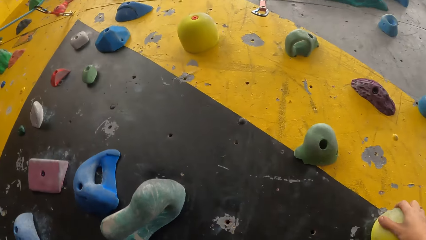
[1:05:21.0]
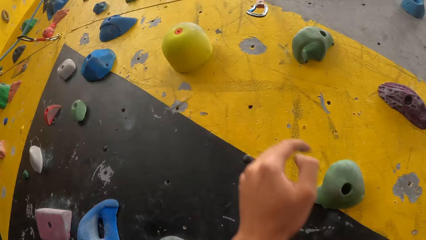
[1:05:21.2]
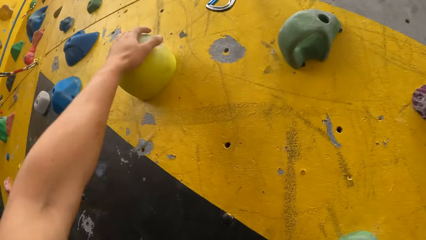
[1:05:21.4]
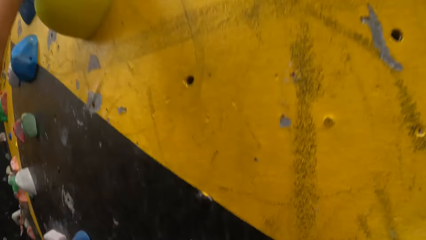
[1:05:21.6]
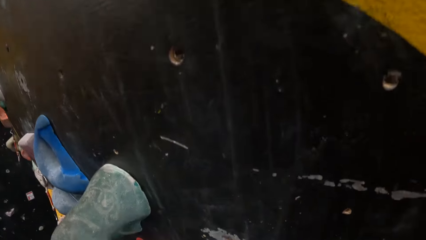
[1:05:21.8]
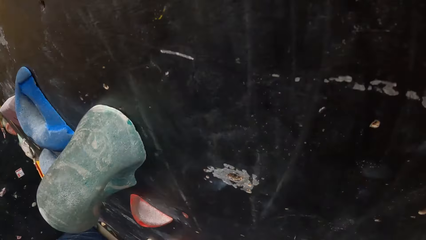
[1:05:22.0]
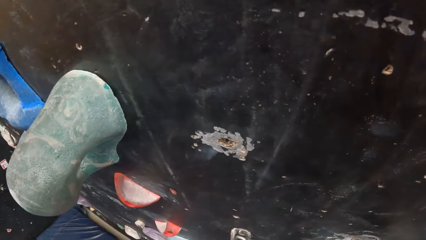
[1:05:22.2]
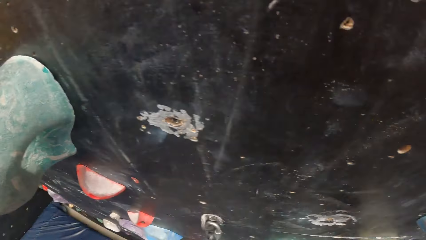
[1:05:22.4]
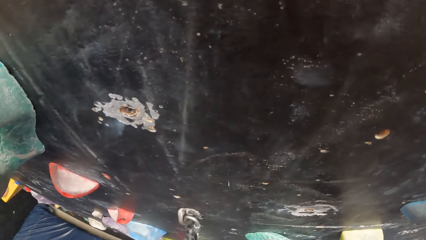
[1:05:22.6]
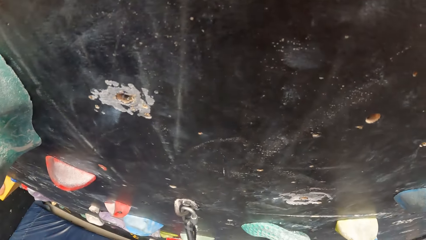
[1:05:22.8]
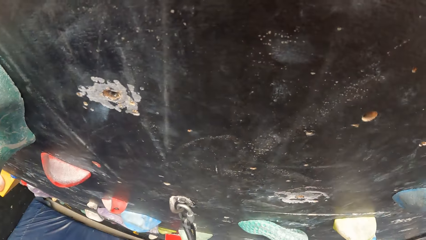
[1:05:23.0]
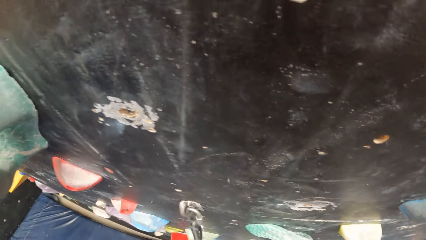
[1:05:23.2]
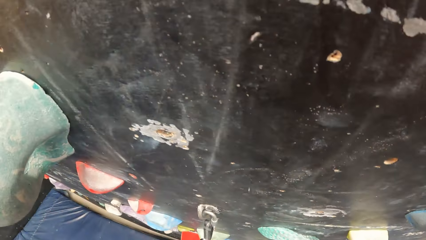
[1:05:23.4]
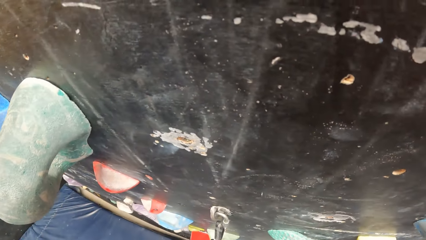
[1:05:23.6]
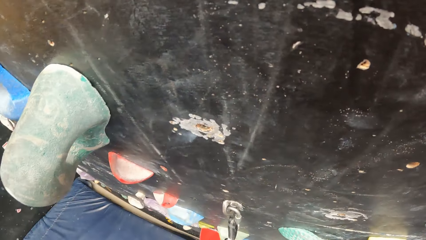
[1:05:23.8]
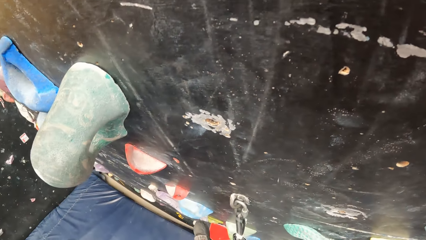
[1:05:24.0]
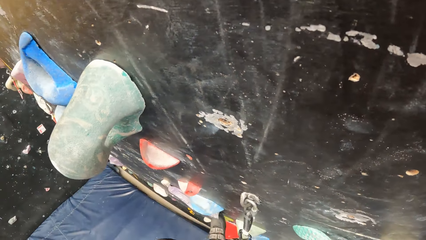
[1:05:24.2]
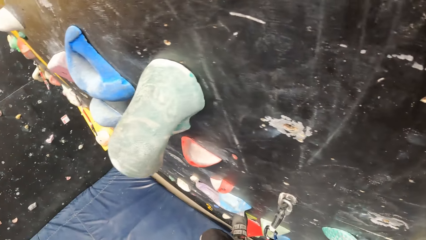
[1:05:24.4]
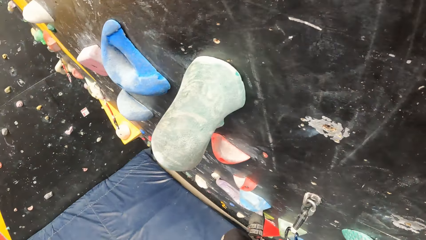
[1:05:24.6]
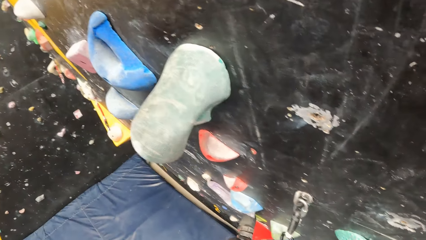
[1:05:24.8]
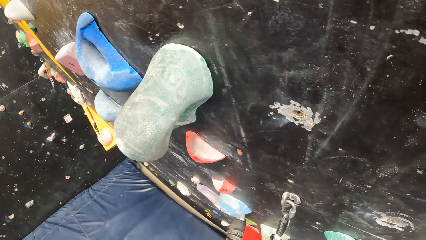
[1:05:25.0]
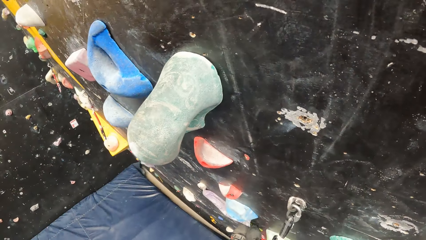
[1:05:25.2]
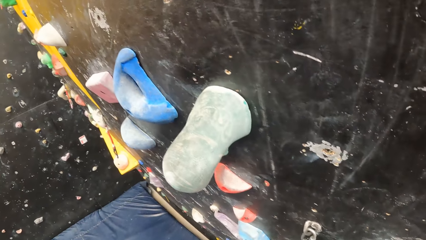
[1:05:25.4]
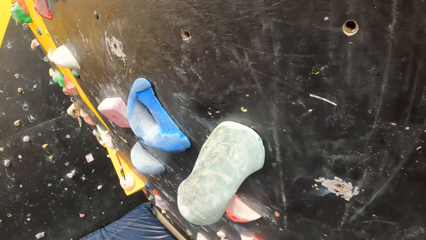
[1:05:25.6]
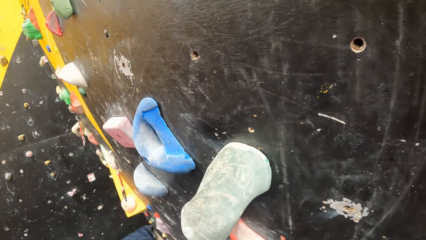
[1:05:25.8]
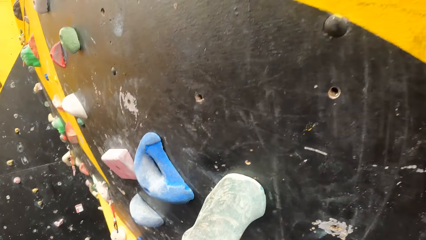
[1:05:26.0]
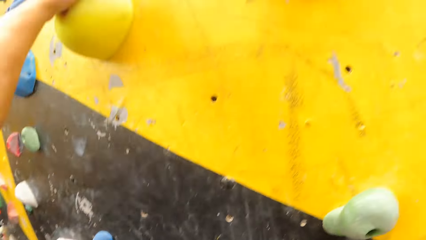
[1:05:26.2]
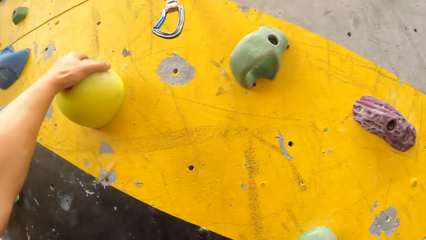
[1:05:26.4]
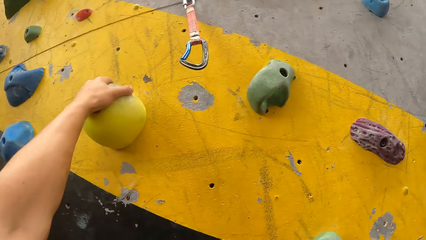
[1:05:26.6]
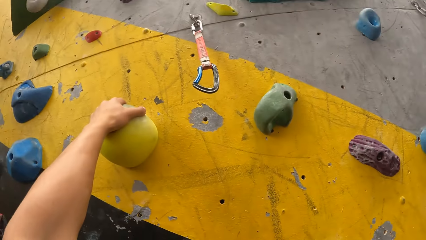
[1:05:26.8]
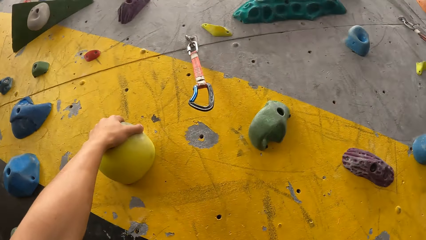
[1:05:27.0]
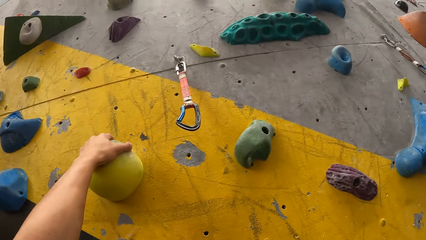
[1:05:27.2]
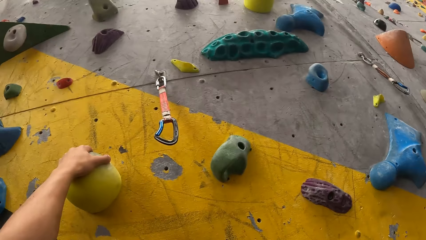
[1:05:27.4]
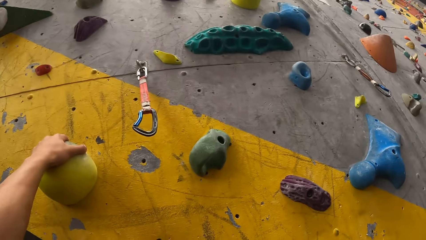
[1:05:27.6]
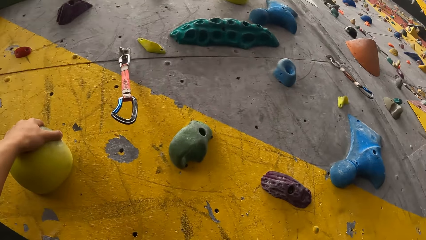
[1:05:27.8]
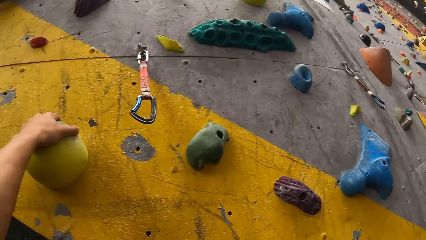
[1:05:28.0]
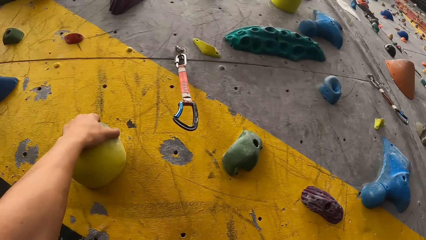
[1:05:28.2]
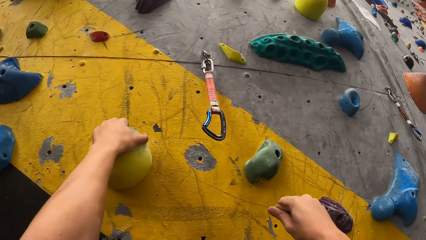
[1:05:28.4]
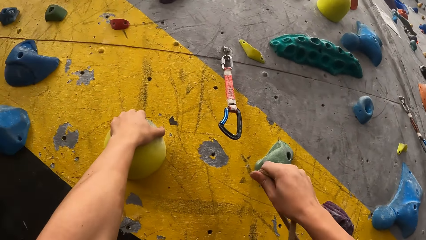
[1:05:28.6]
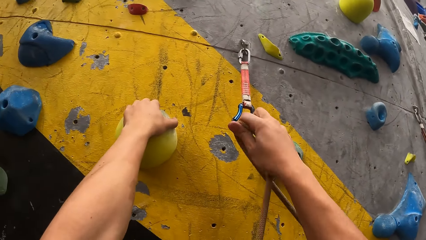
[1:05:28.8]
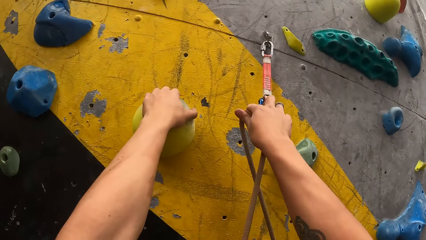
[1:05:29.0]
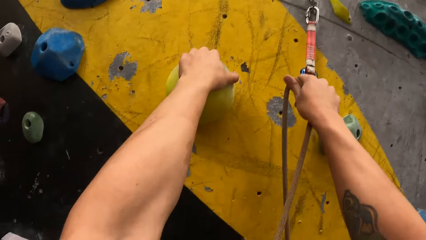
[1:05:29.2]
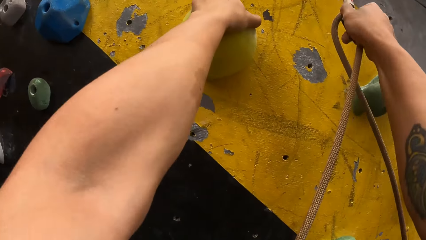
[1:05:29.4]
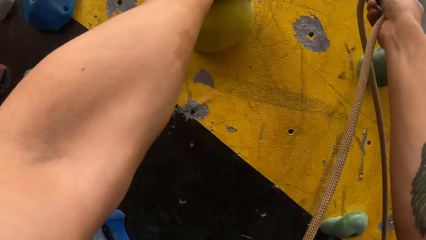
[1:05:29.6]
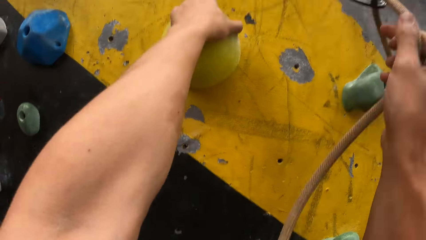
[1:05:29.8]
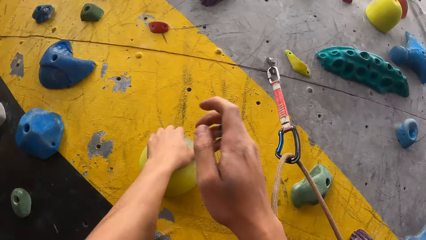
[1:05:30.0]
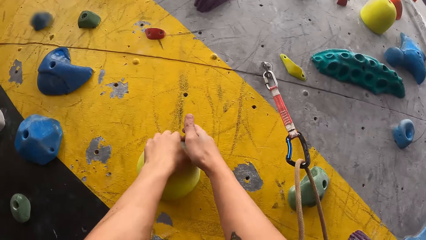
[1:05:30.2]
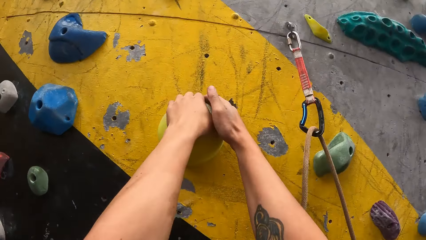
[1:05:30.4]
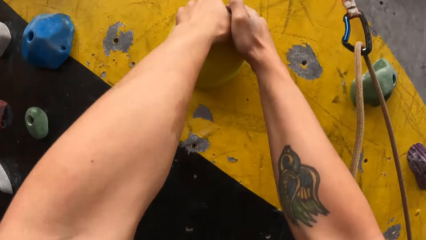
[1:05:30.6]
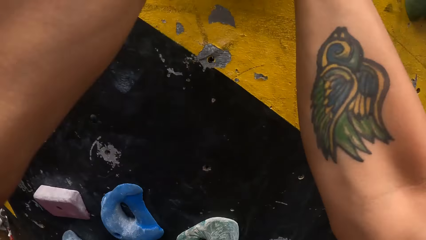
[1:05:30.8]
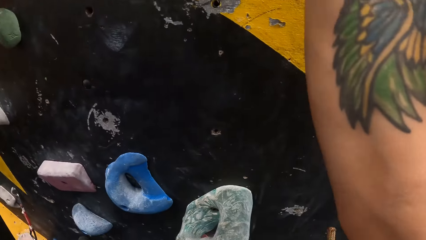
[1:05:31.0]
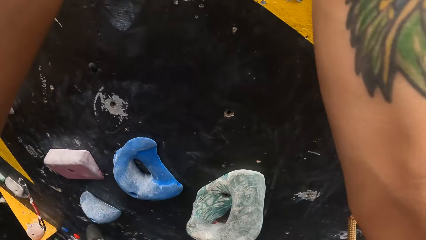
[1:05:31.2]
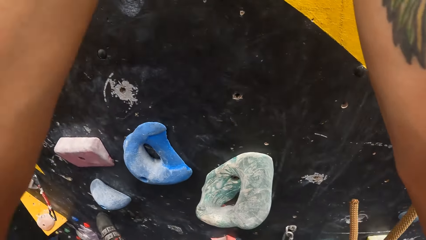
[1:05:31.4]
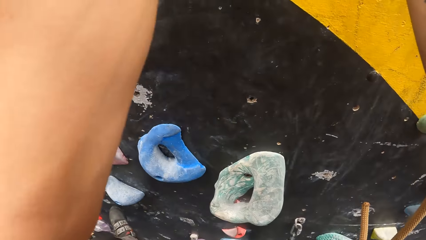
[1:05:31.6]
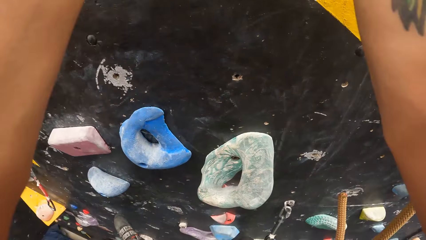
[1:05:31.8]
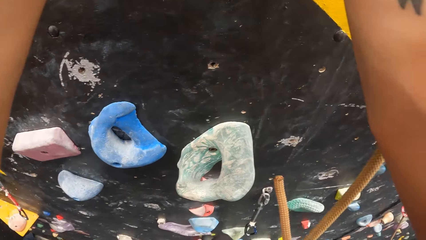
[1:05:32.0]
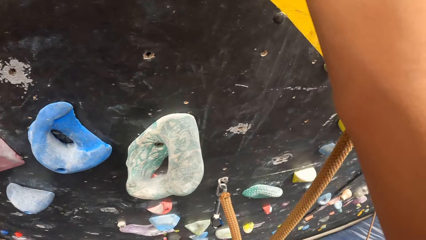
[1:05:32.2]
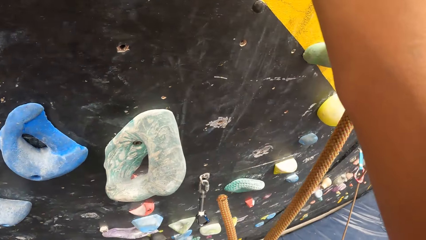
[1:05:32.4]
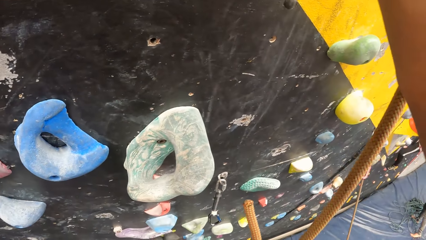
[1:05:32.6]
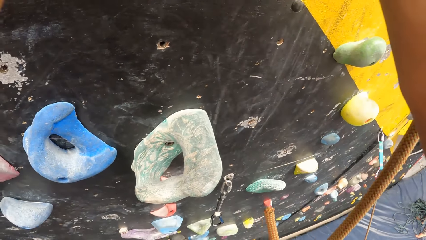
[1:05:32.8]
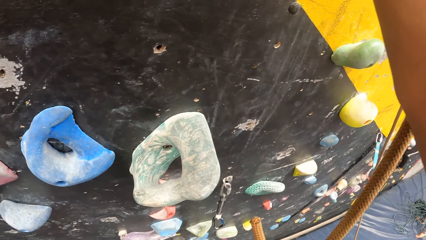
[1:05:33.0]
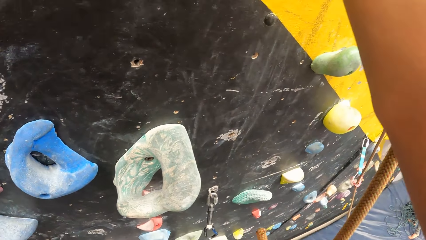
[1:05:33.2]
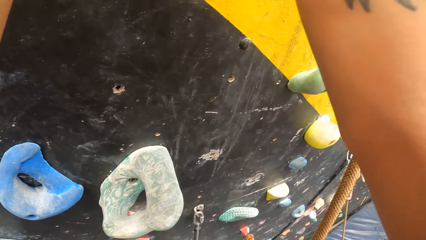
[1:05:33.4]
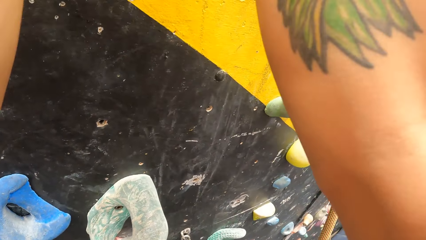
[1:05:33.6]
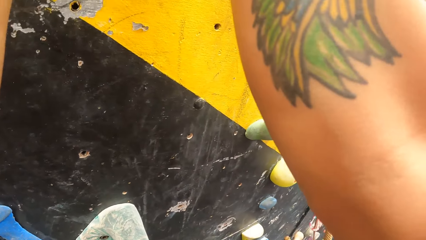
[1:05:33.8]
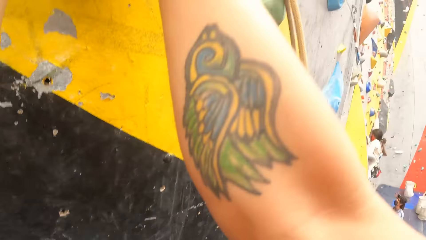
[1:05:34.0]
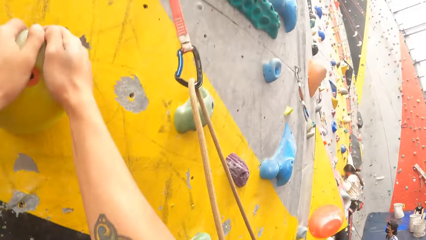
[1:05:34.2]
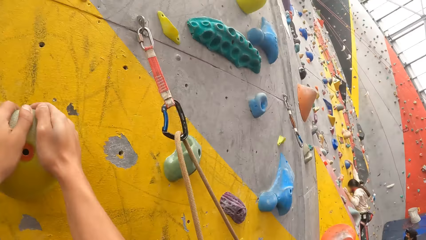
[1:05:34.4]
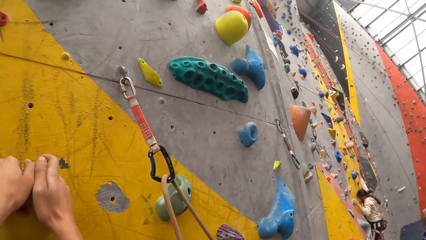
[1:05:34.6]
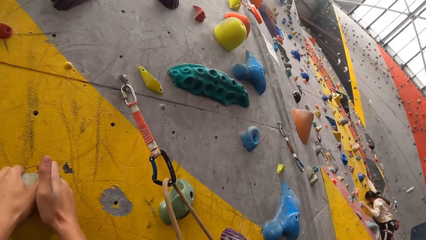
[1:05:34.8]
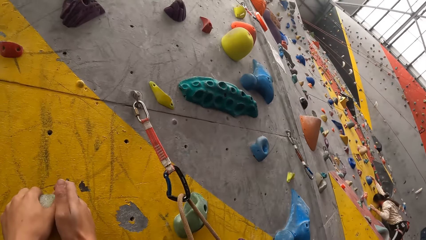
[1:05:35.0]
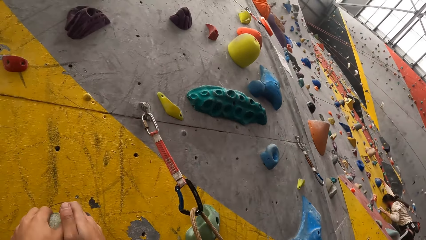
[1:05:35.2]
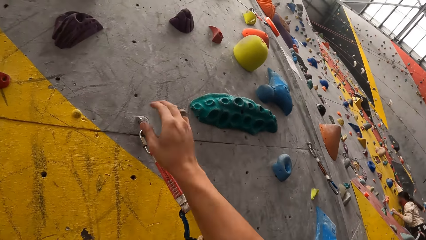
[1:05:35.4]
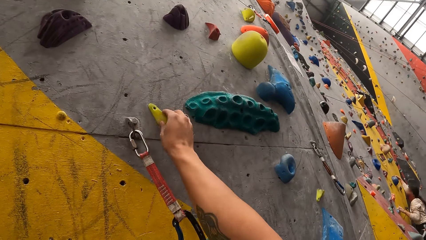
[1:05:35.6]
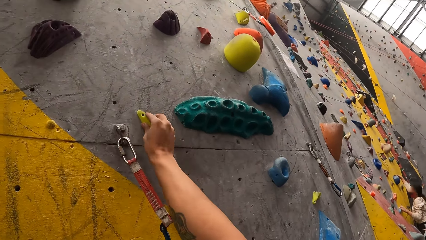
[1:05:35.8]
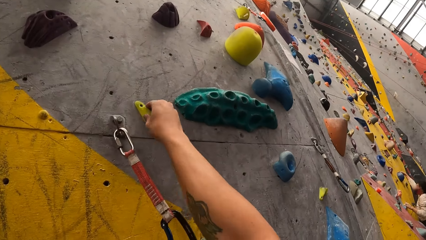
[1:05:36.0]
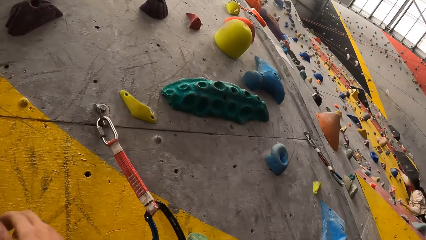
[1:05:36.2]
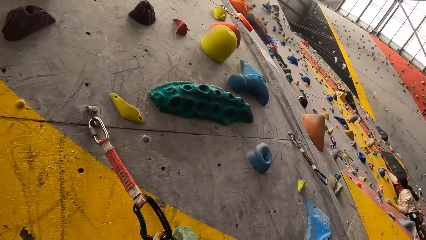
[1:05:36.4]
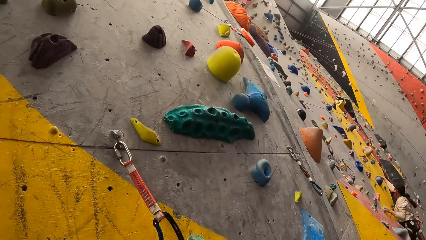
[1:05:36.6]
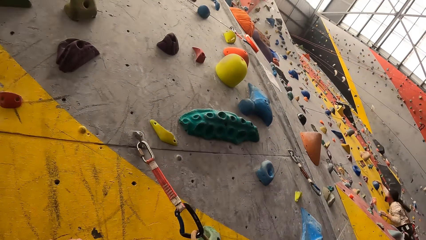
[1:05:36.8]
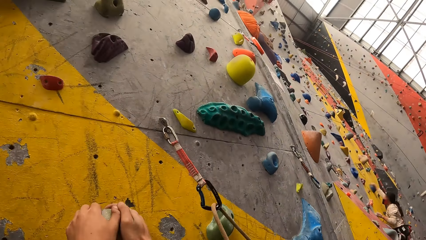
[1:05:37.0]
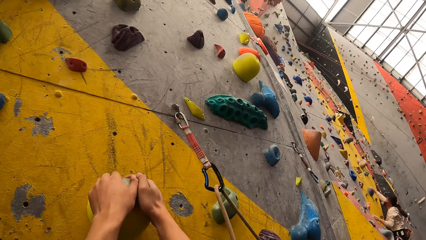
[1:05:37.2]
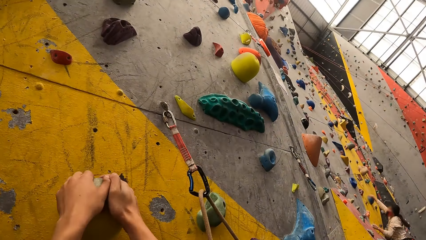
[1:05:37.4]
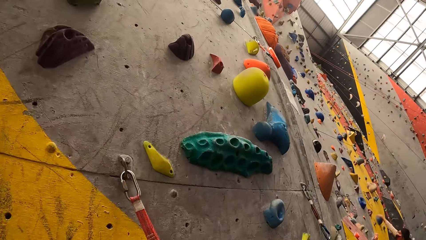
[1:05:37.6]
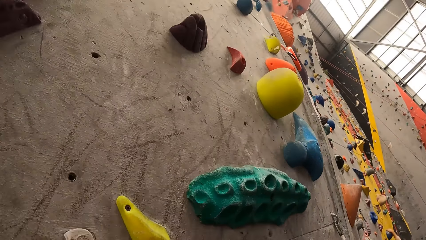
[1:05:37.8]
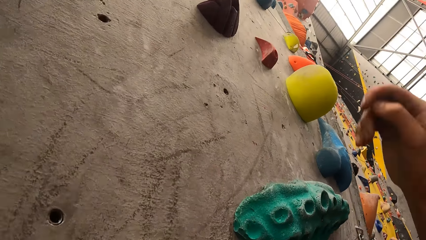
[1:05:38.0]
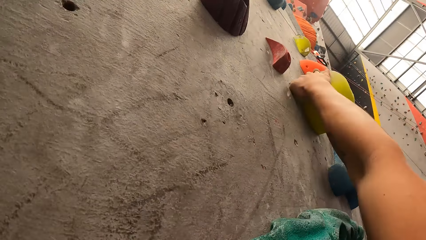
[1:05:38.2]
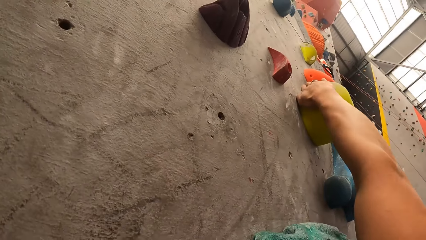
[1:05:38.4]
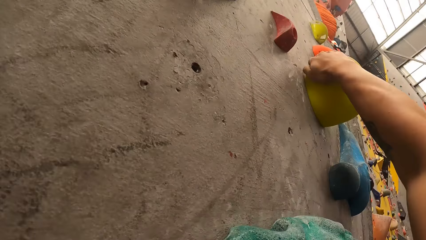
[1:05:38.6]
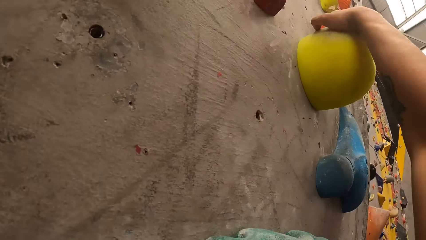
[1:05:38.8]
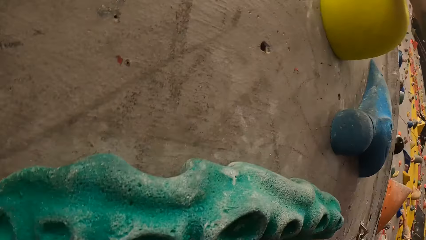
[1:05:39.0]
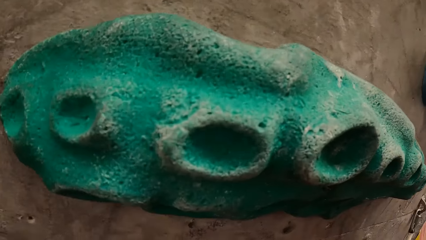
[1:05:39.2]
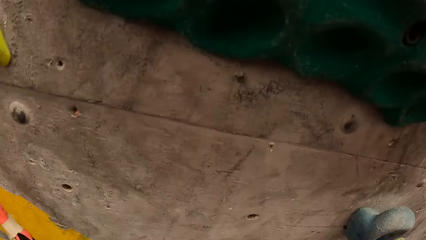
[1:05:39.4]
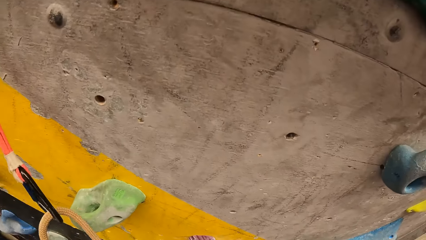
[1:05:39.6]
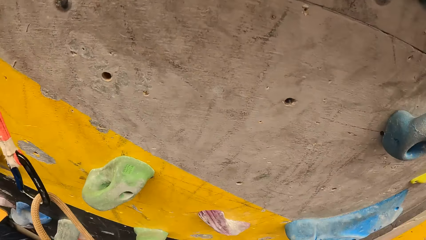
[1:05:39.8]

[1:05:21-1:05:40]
The camera wearer hangs the climbing rope on a hook on the climbing wall. They climb on the climbing wall.
